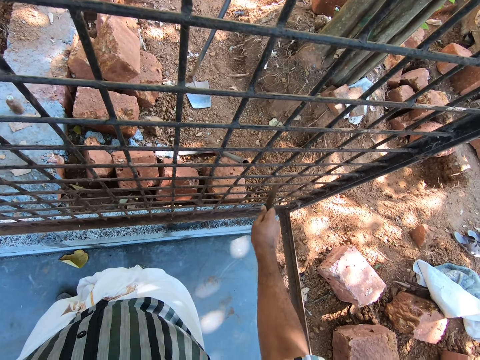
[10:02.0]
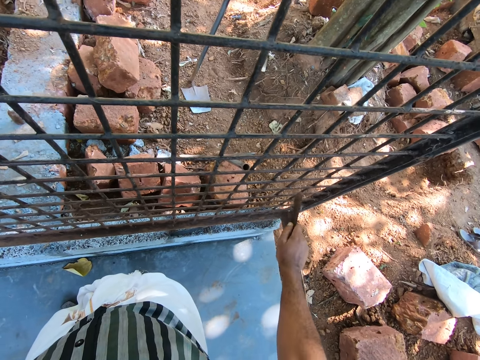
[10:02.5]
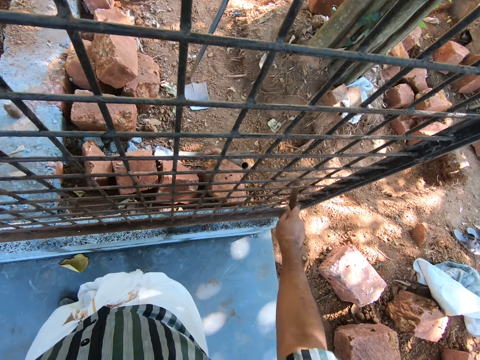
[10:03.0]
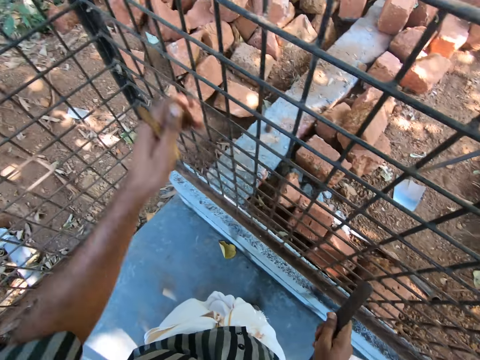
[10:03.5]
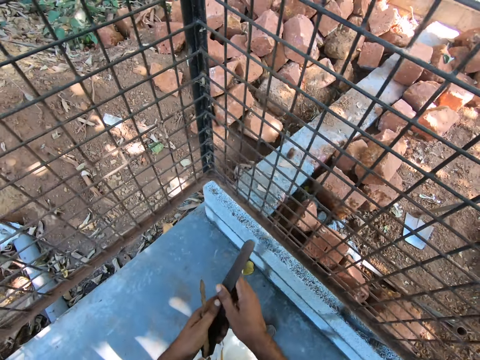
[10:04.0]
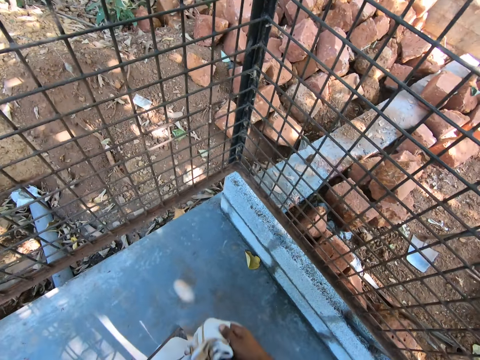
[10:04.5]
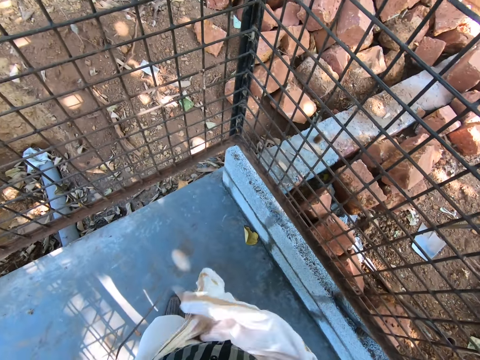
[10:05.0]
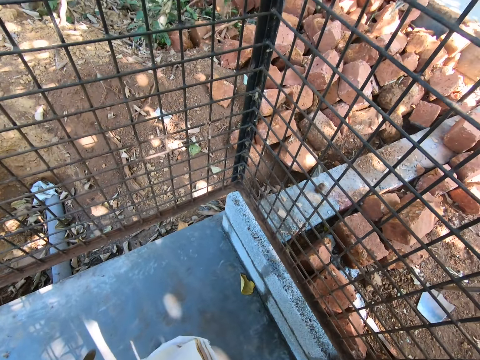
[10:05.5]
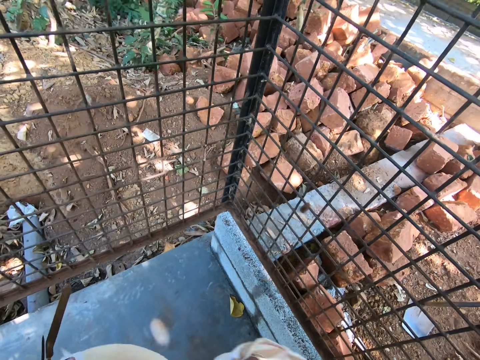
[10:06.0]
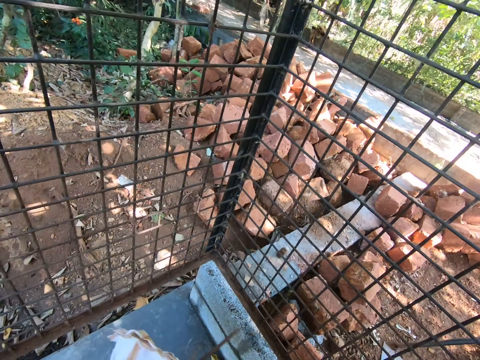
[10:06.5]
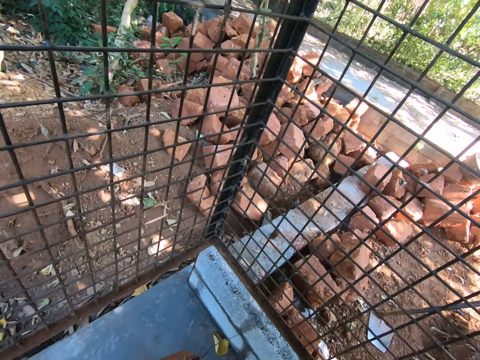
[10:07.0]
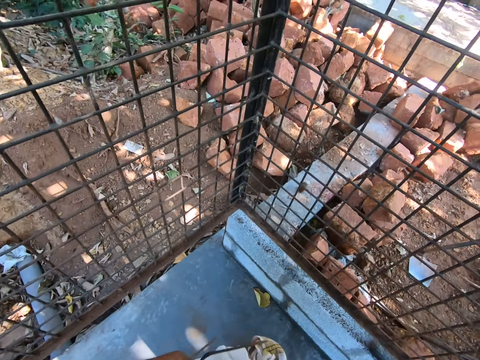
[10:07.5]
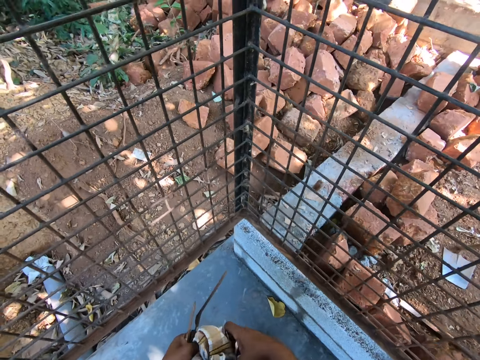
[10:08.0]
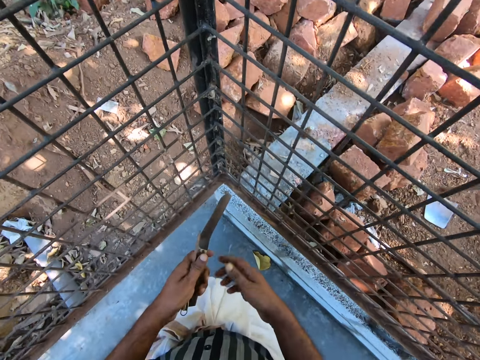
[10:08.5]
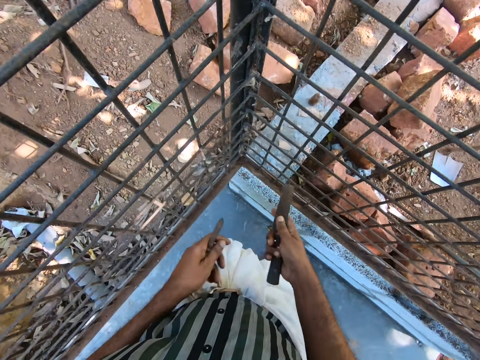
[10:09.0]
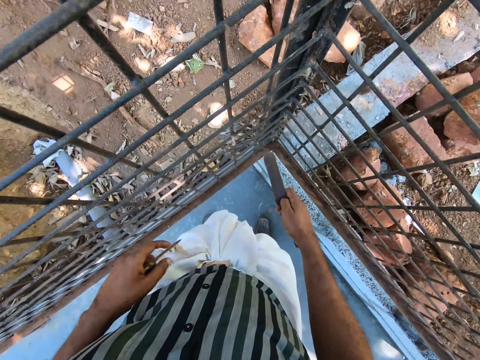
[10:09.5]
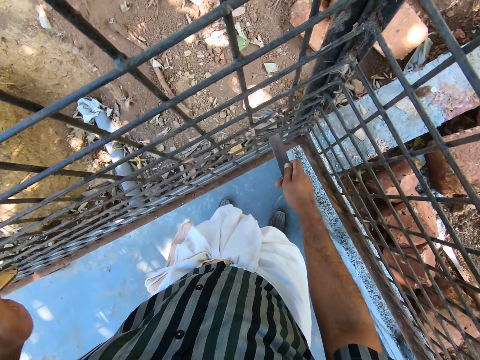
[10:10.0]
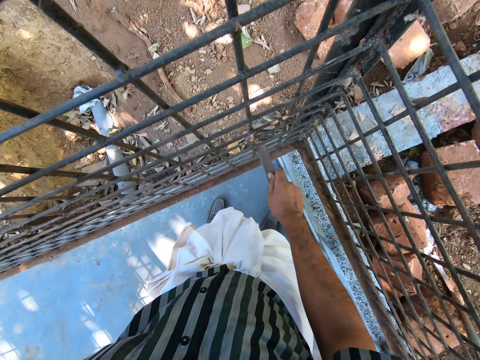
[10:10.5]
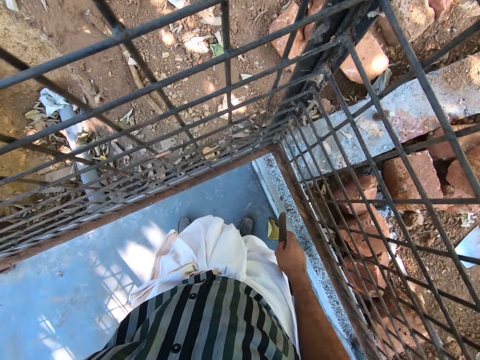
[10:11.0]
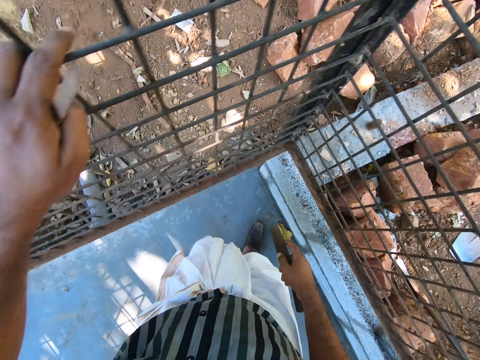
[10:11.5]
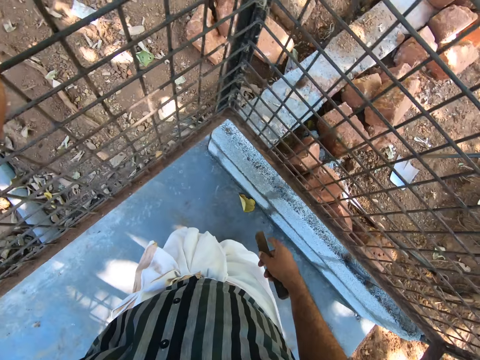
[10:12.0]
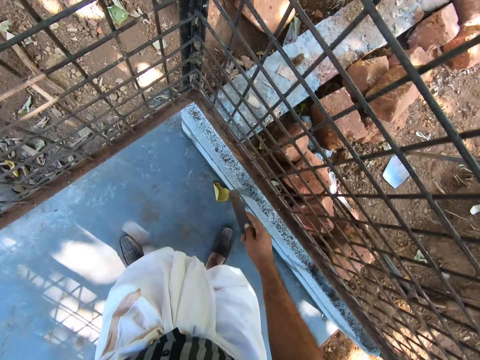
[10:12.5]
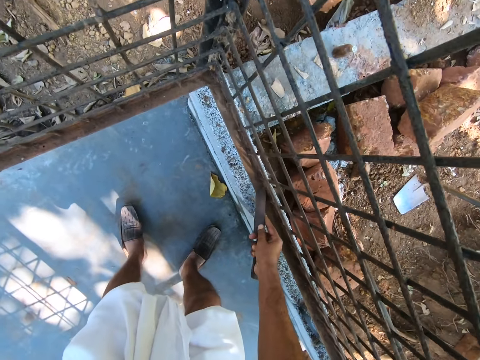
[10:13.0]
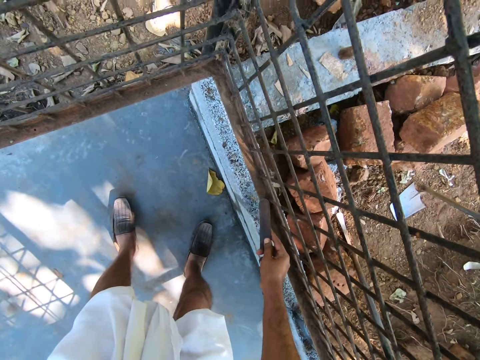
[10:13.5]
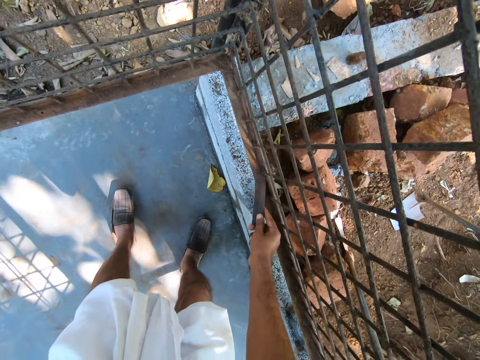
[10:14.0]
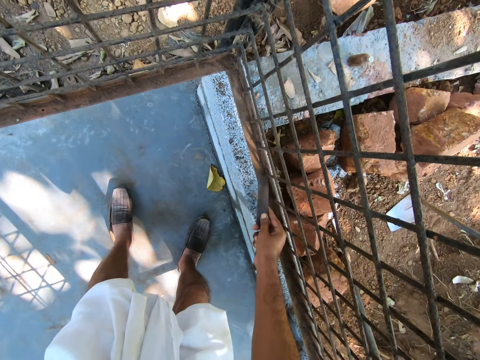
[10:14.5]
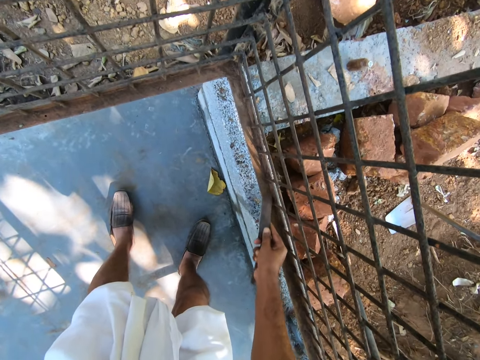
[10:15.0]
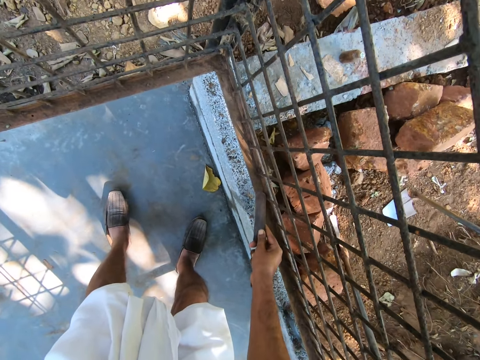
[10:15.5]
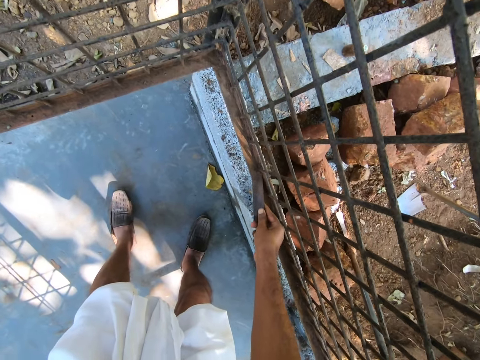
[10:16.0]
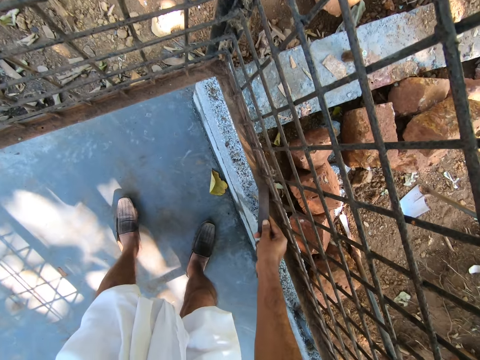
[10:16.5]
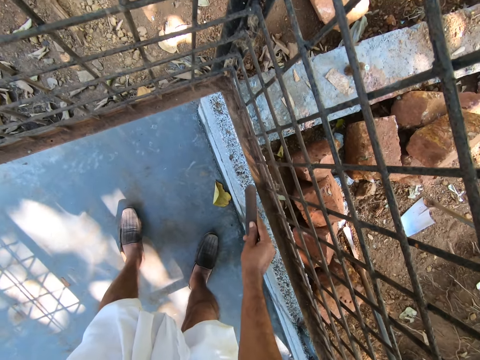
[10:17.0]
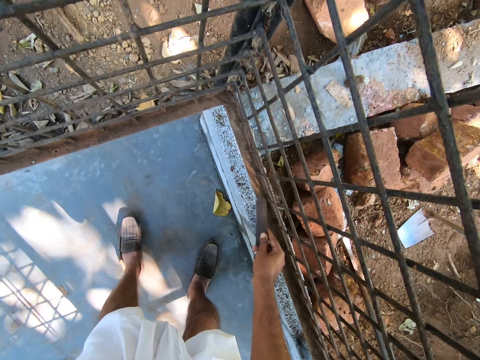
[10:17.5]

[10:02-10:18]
The camera wearer turns around. They hold a Kmart knife with both hands. They move the clothes. They wipe hands with a cloth. They clean the metal fence or rails with the Kmart knife. They turn around. They scrub the rails with the metal.

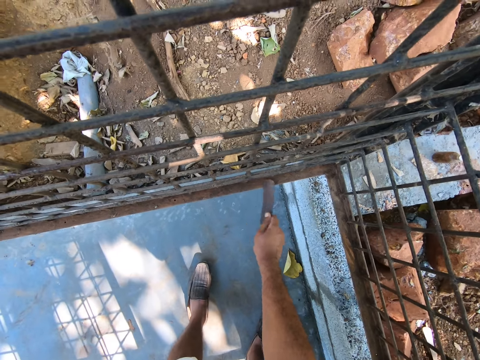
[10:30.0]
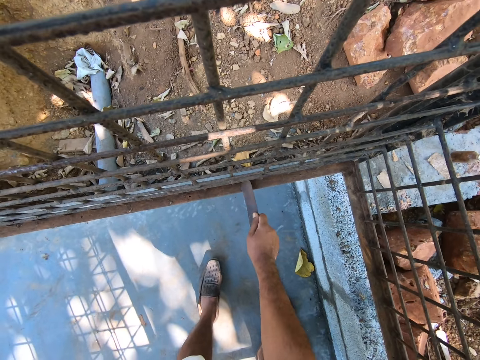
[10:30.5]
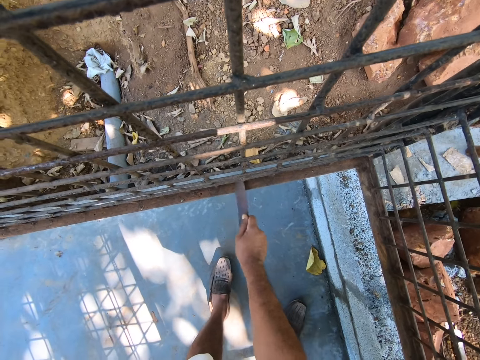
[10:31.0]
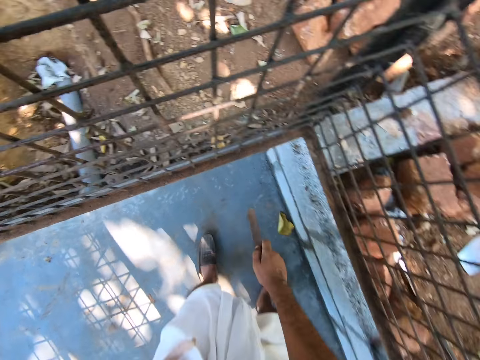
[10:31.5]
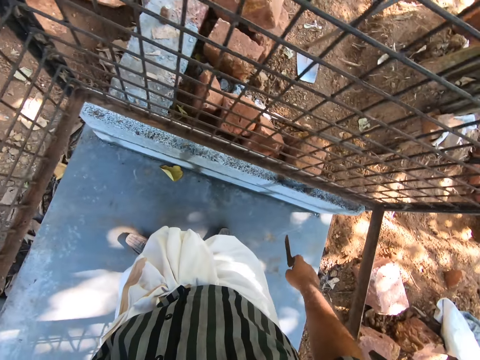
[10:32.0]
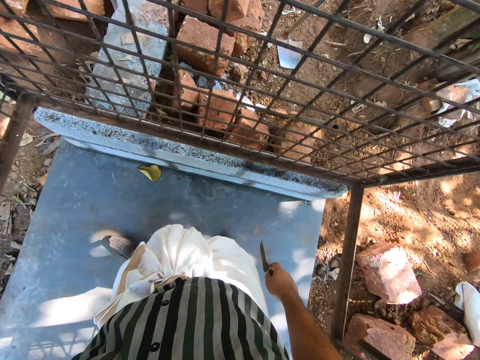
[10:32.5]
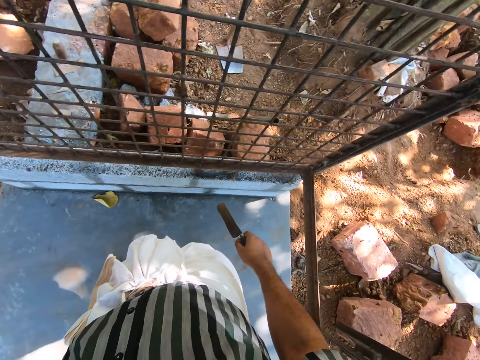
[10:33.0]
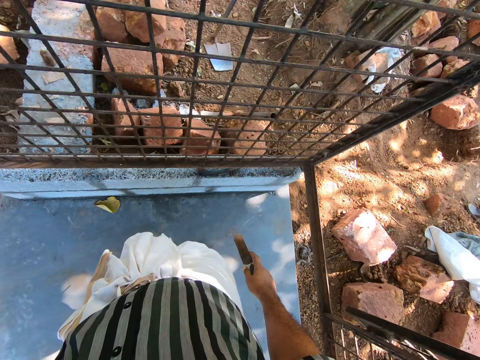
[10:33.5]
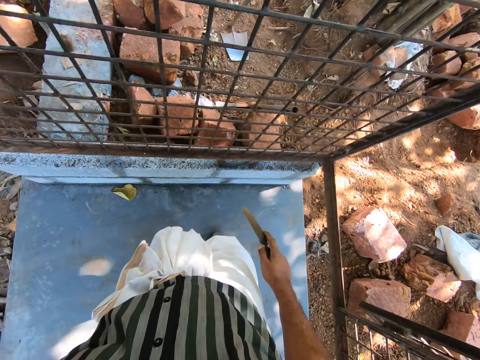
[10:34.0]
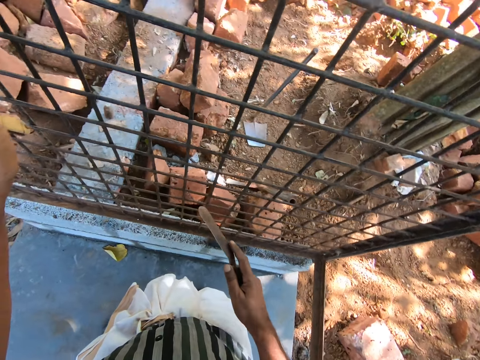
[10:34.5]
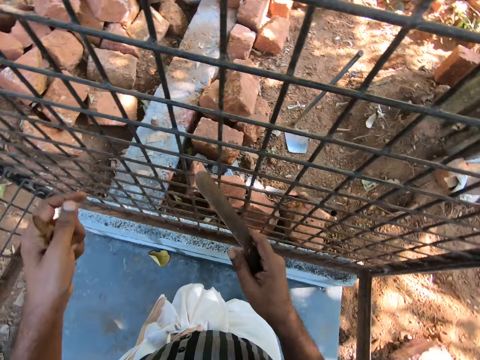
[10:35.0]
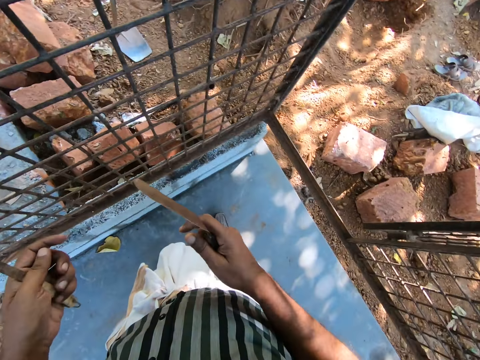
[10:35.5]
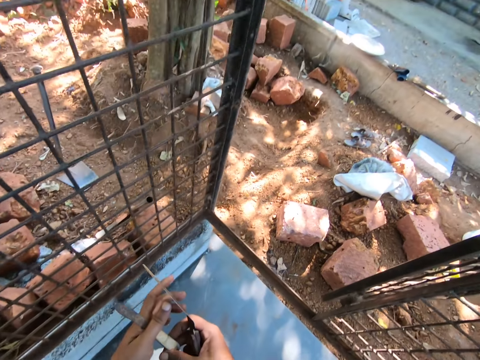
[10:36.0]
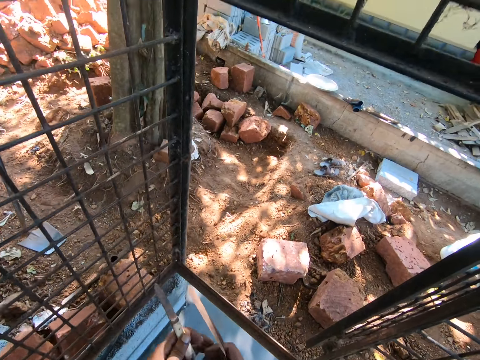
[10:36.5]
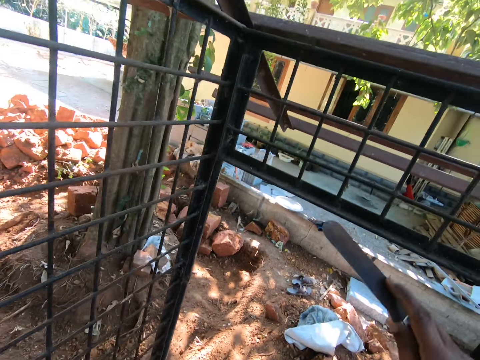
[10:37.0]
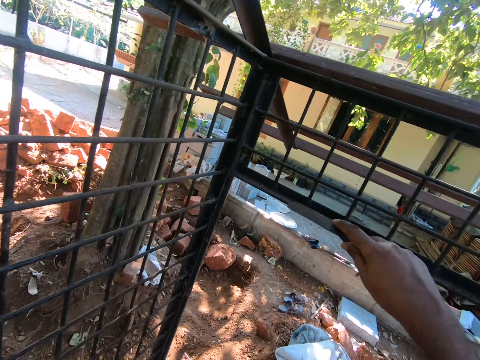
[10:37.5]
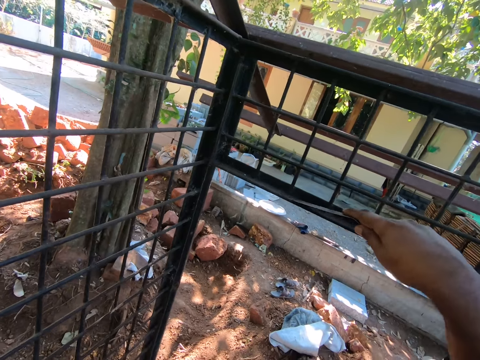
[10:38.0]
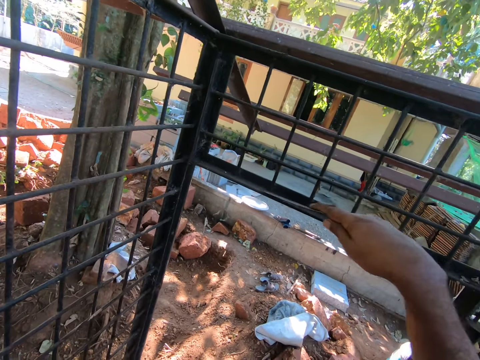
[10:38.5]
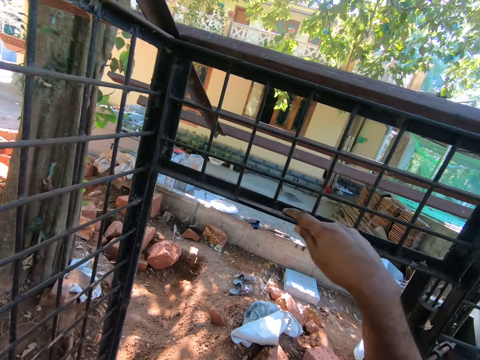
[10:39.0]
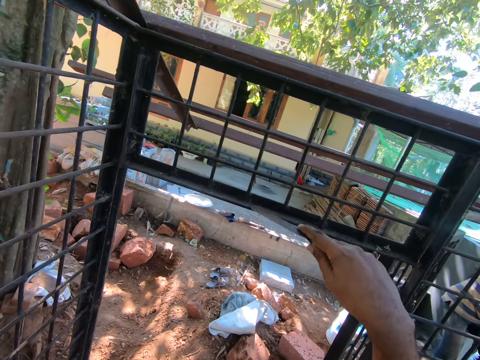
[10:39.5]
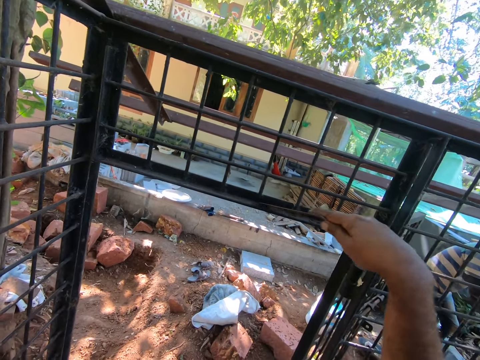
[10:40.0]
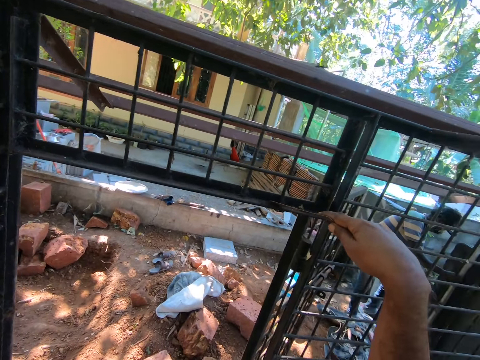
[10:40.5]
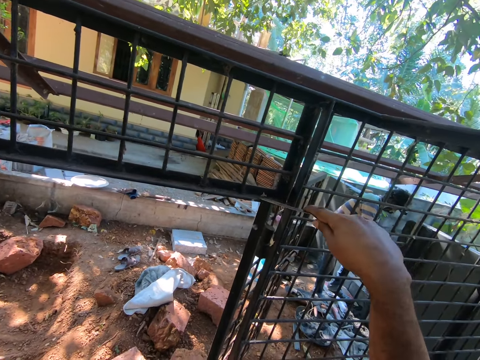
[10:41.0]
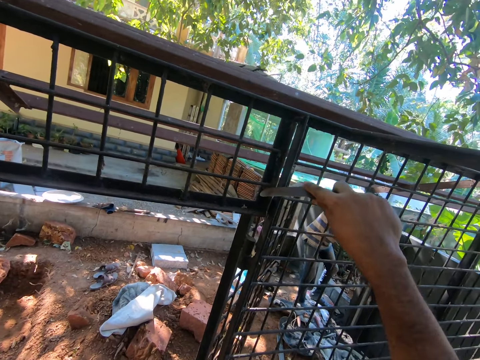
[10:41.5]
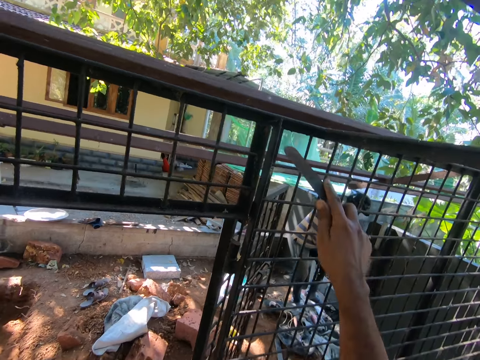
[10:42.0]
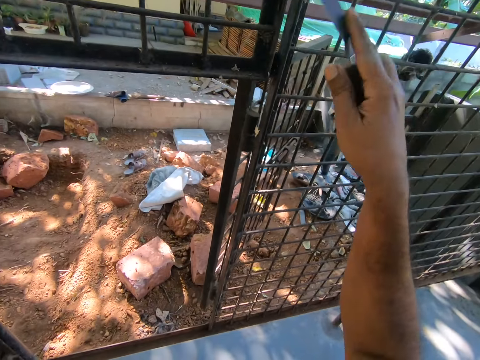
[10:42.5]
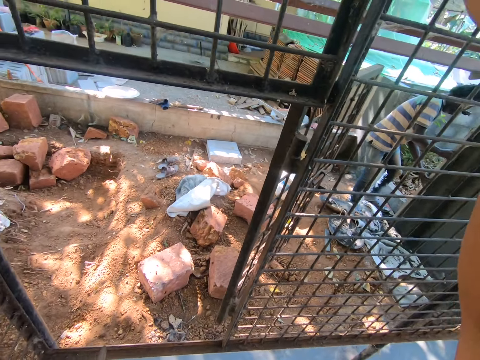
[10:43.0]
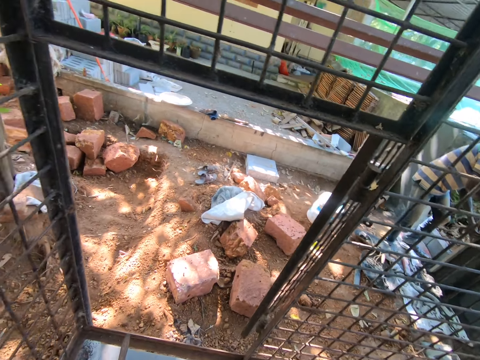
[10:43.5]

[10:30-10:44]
The camera wearer turns around. They stare in the room. They clean the metal fence with the Kmart knife.
